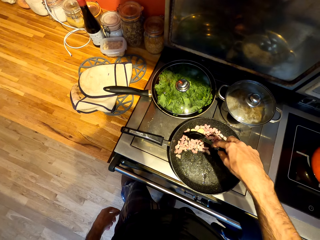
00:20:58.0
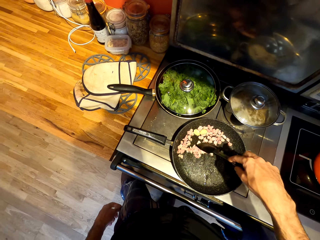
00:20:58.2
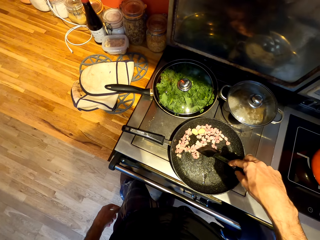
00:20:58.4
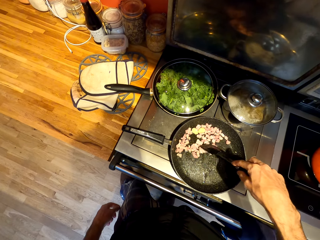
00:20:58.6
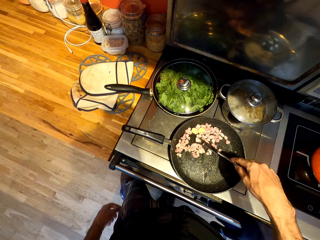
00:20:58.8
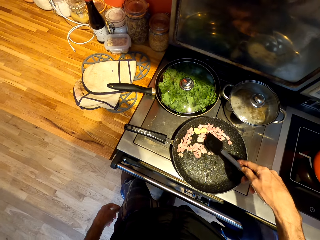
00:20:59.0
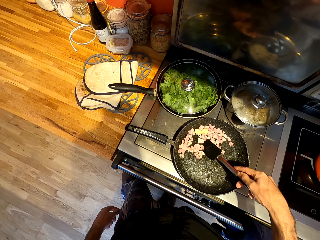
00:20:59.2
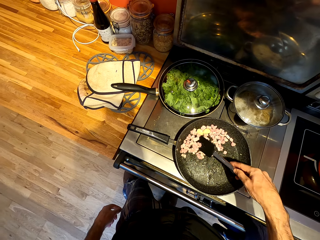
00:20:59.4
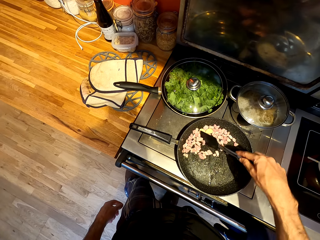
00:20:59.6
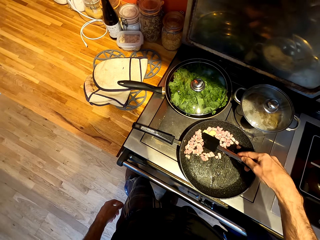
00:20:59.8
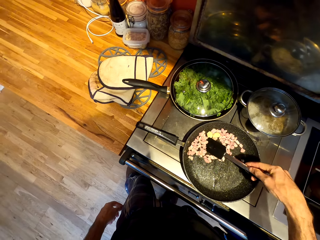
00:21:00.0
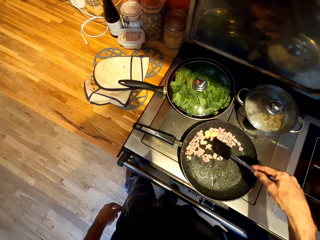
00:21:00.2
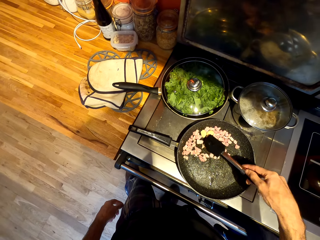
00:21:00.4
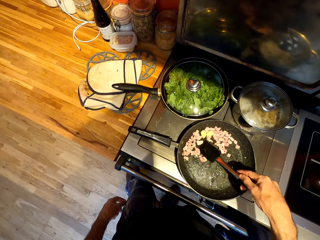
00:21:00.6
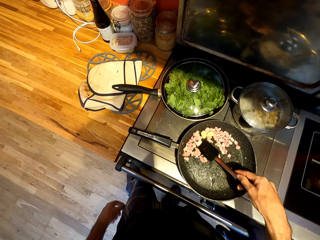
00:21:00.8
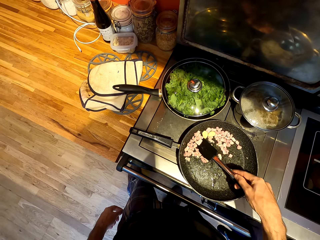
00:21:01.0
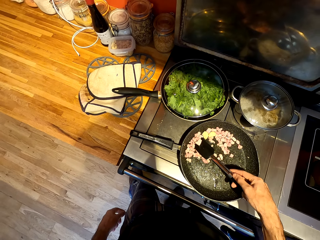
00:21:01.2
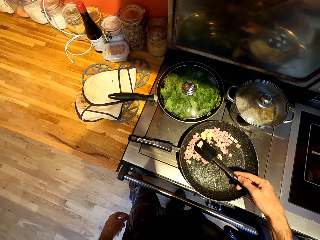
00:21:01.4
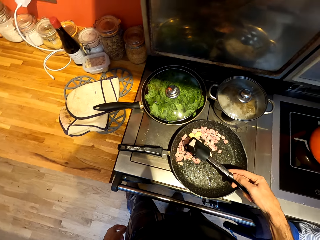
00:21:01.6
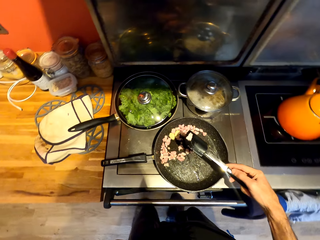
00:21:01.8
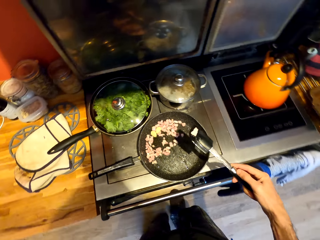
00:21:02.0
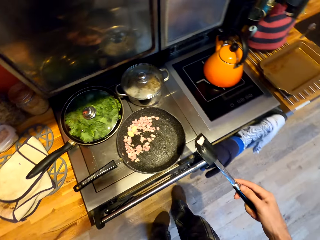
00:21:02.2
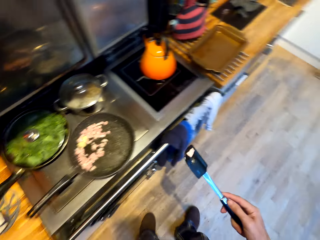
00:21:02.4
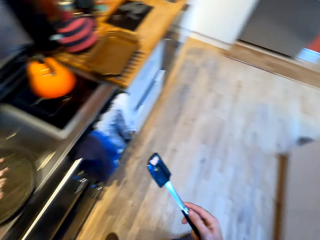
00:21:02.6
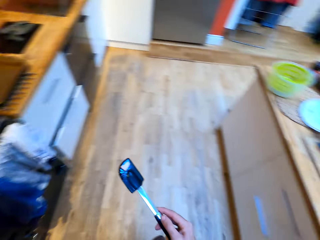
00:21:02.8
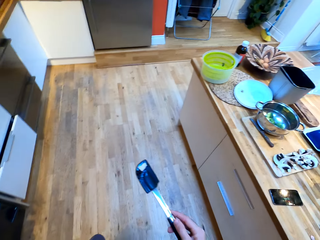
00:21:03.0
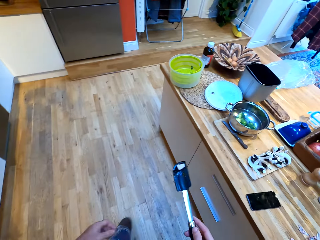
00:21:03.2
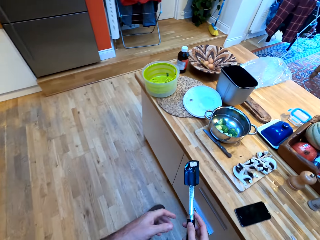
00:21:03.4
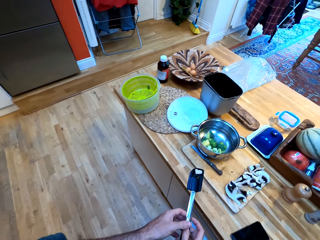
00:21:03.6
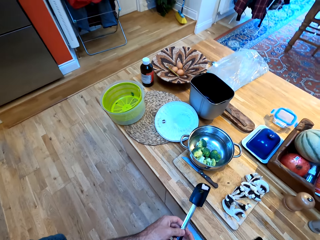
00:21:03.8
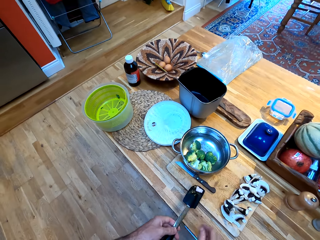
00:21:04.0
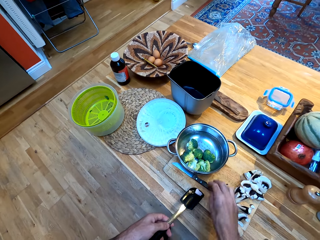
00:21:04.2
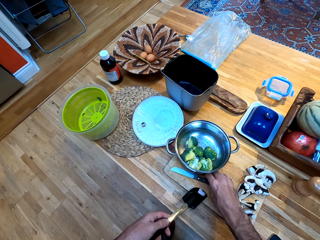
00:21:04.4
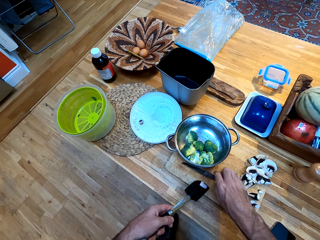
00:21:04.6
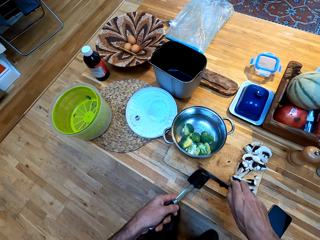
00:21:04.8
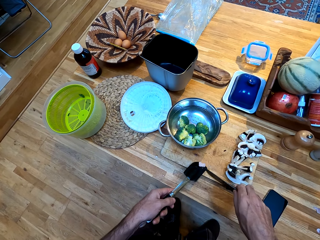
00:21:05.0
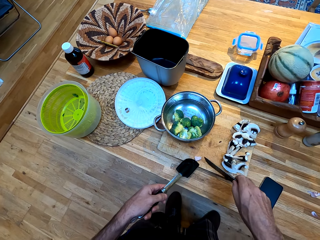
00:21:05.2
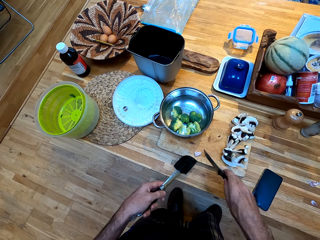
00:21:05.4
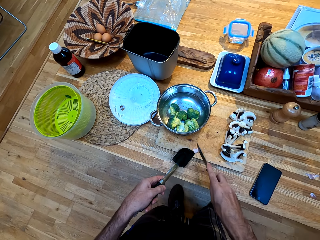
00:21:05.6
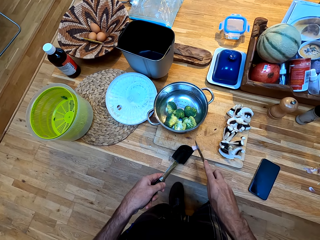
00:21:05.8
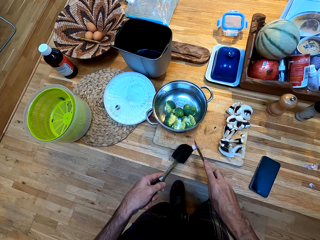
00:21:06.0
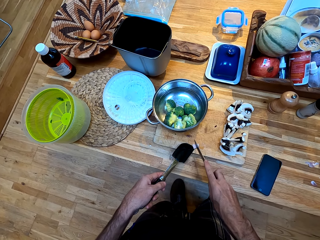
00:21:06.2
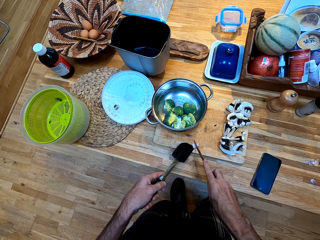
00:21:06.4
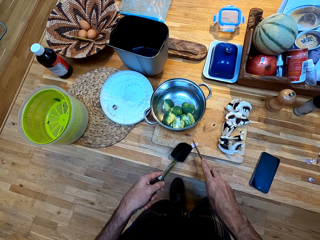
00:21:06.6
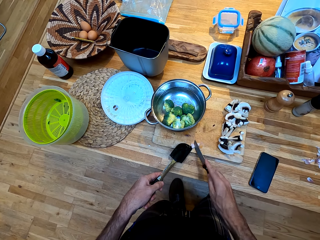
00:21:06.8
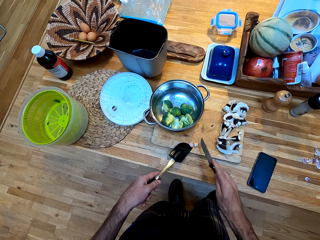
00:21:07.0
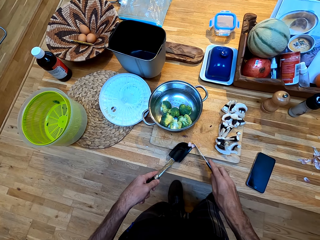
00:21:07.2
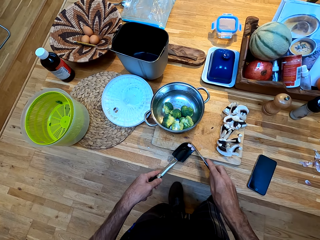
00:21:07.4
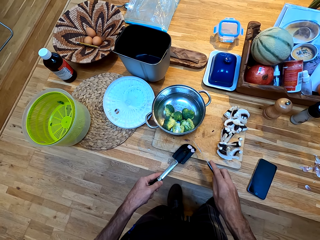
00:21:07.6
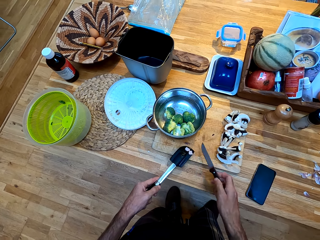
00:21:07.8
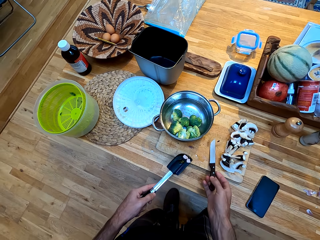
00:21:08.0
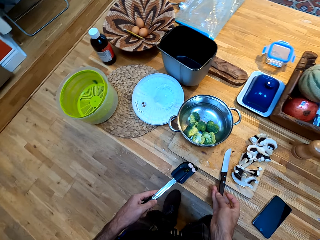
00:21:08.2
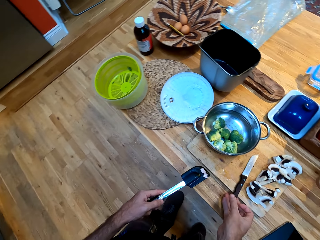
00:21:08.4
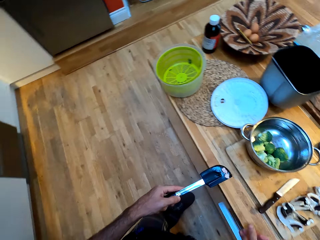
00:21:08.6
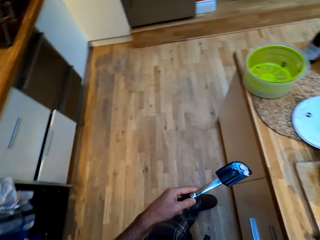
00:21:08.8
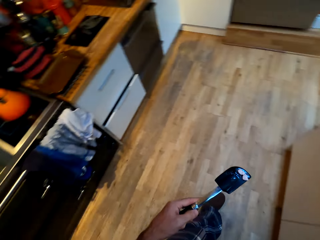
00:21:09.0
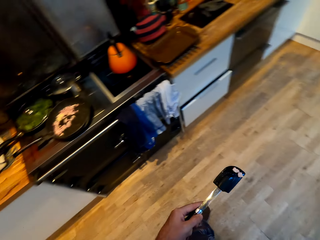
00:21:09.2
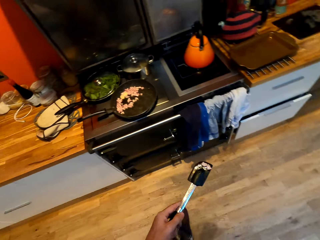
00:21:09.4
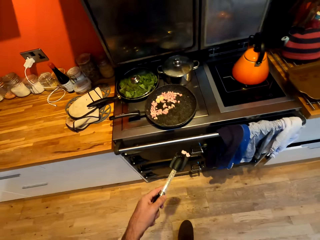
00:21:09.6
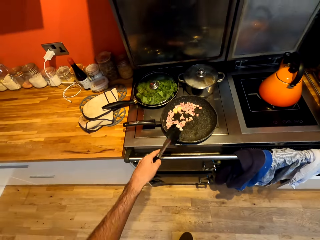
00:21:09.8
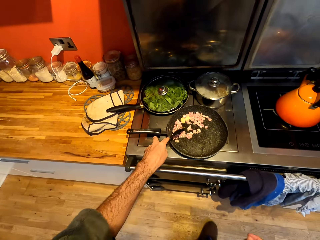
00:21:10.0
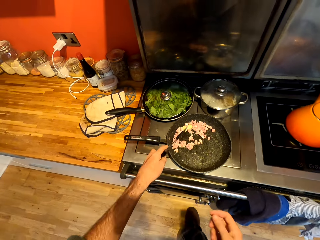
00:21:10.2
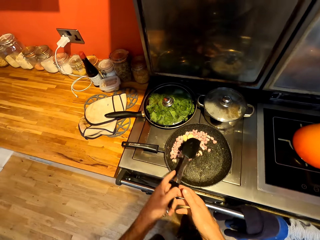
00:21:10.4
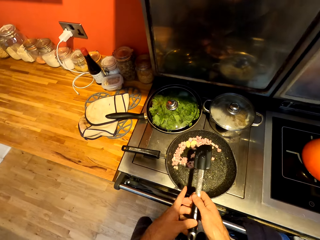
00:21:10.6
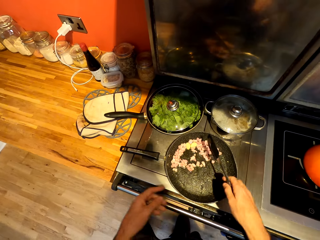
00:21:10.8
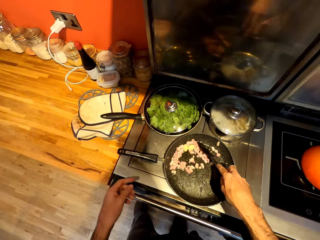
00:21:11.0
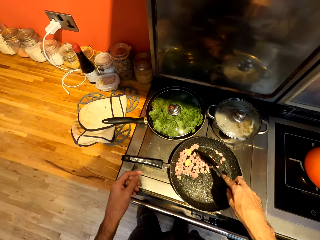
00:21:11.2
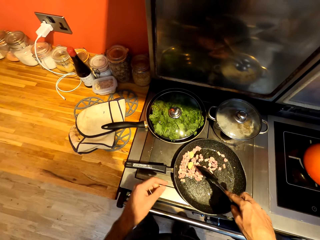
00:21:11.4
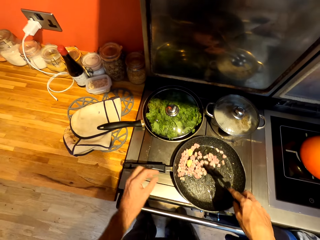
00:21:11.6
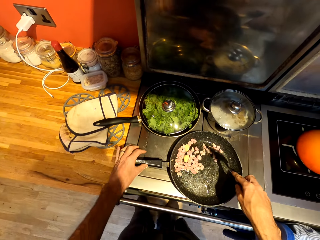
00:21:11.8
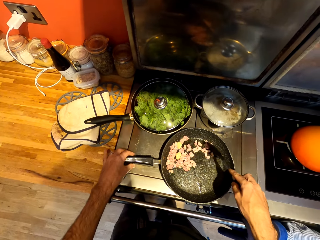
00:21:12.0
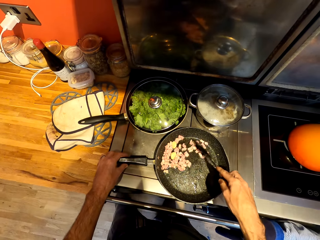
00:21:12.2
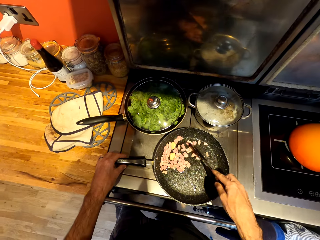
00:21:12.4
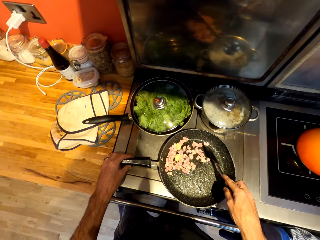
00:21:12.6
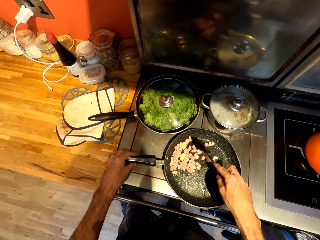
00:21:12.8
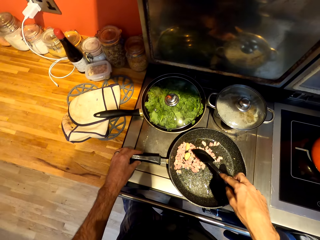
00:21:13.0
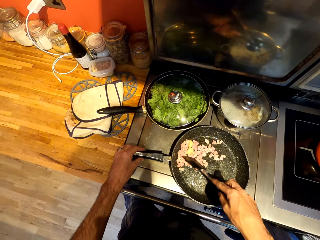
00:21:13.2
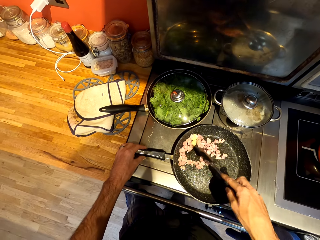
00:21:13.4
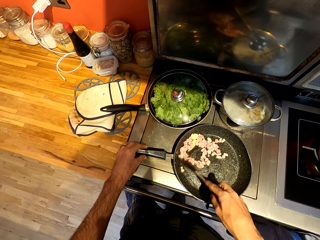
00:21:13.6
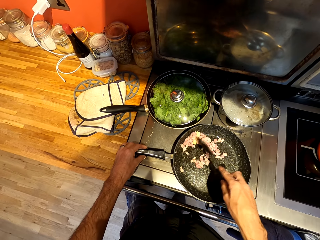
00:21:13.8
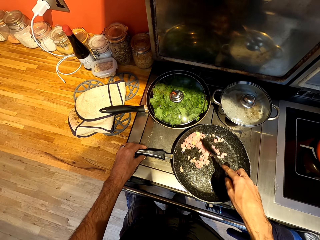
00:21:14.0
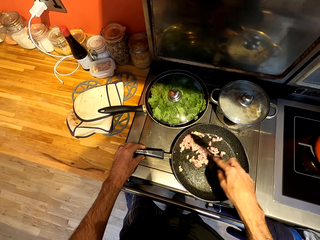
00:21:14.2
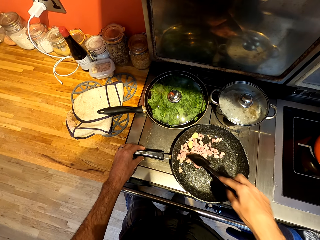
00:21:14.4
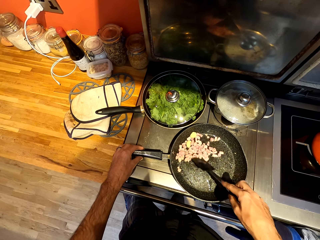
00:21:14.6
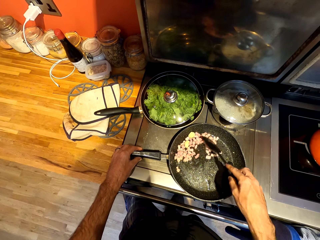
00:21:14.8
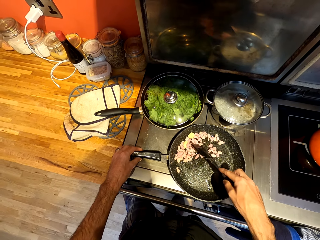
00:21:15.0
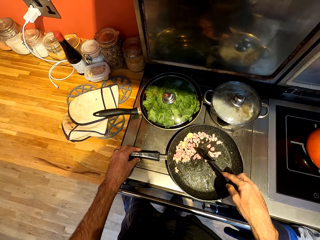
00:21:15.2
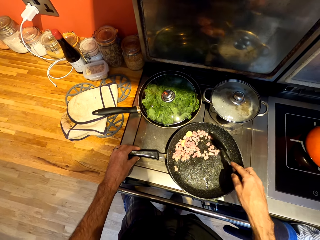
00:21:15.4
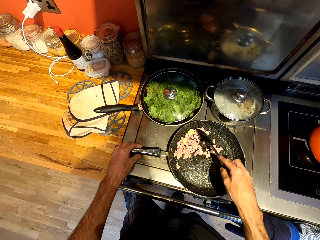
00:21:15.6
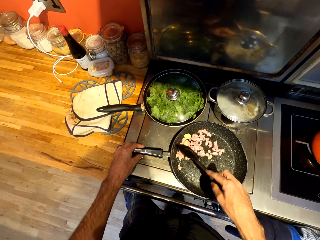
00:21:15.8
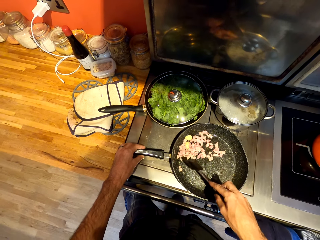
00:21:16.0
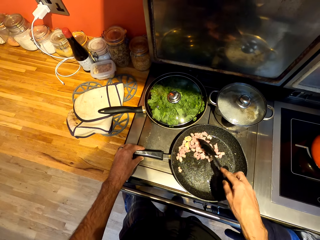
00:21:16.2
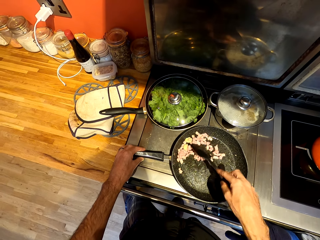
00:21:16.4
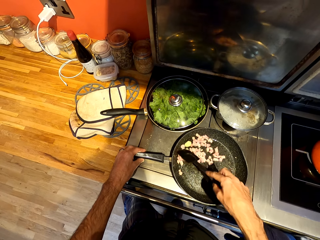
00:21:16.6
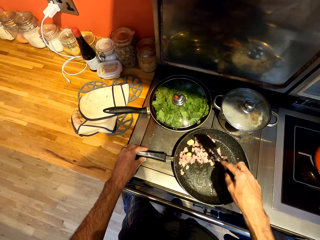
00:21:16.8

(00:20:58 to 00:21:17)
The camera wearer scoops a piece of meat from a pan with a spatula. They carry food with the spatula. They walk around a kitchen. They pick up a knife from a chopping board. They put down the piece of meat on the chopping board. They cut the piece of meat with the knife on the chopping board. They put down the knife on the chopping board. They scoop pieces of meat from the chopping board. They walk around the kitchen. They put the pieces of meat on the pan. They stir the meat on the pan with the spatula.

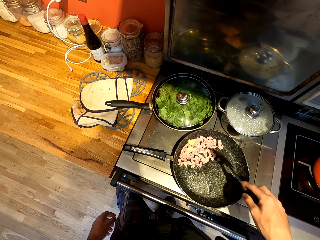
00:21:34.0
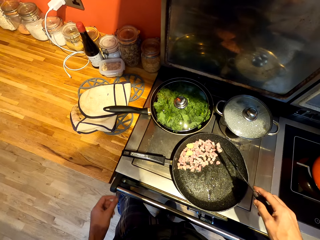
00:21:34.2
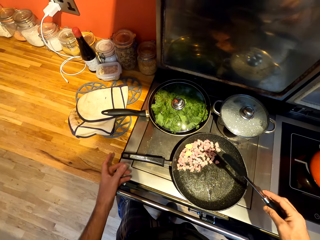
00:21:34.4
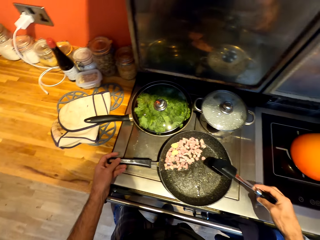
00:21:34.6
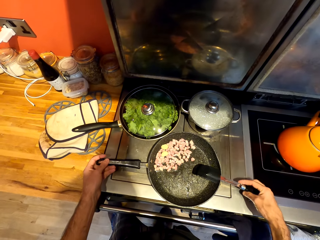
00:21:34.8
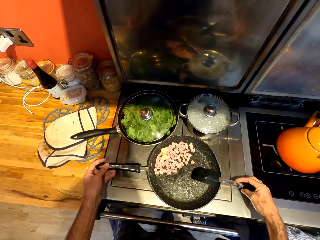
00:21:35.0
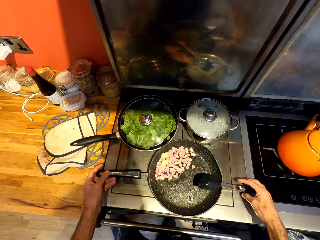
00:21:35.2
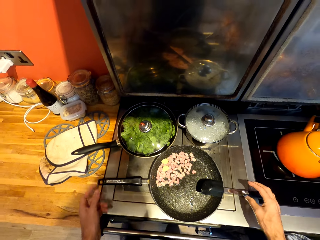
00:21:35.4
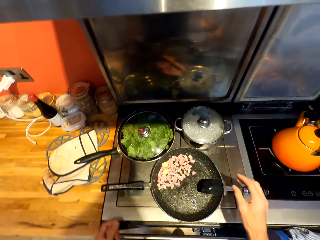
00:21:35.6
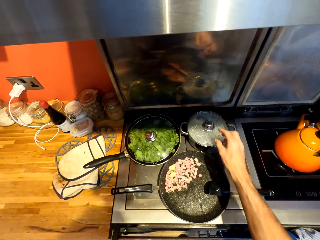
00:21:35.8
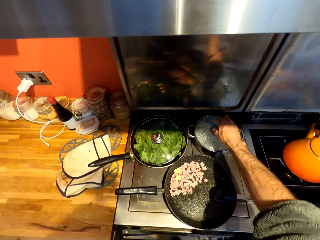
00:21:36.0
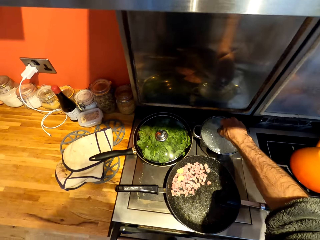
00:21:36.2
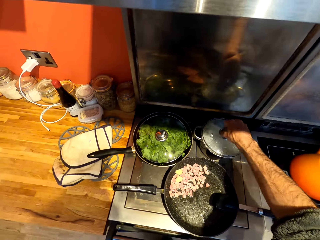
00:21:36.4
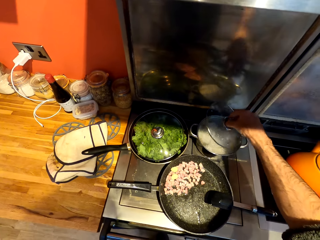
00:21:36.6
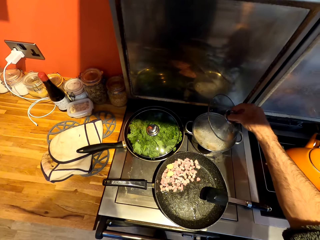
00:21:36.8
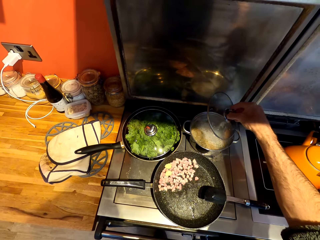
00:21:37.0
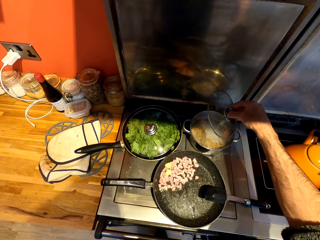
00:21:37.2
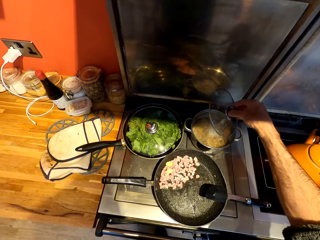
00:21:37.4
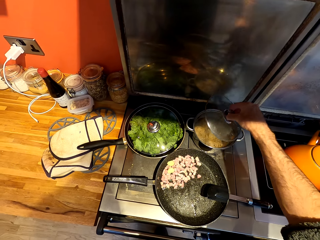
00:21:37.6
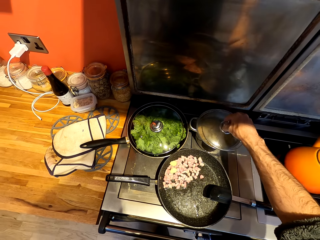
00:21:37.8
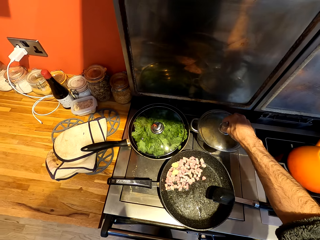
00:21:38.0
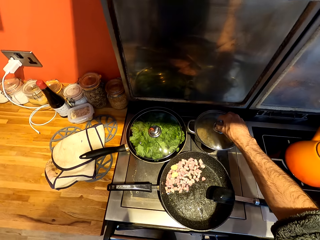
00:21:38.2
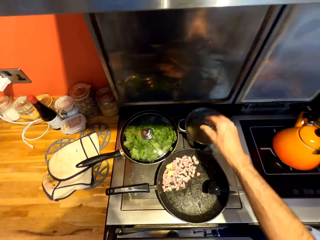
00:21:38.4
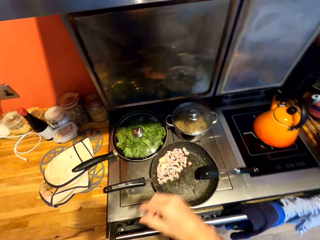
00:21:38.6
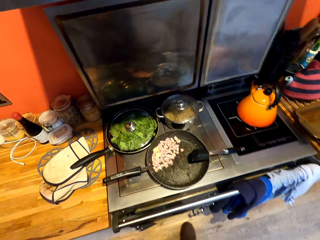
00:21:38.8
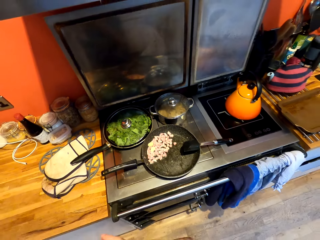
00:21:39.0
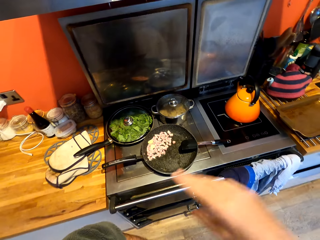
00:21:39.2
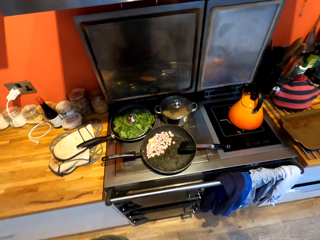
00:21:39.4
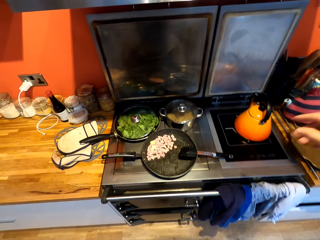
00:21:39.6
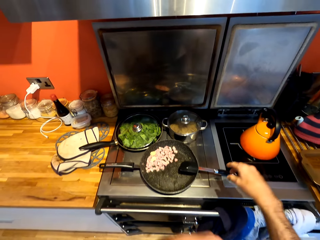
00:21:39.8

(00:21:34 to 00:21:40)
The camera wearer adjusts a pan on a gas cooker. He puts down a spatula on the pan. He opens a lid. He picks up the lid from a cooking pot. He puts down the lid on the cooking pot. He closes the lid. He lifts up his hands.
